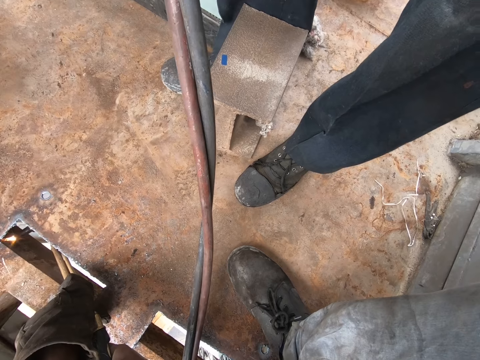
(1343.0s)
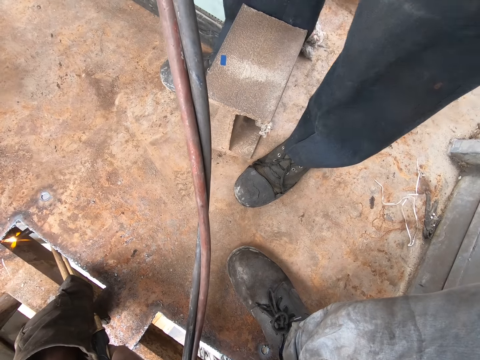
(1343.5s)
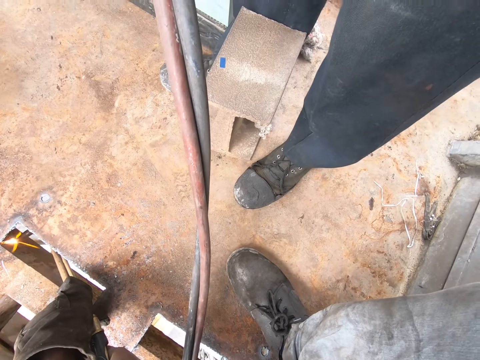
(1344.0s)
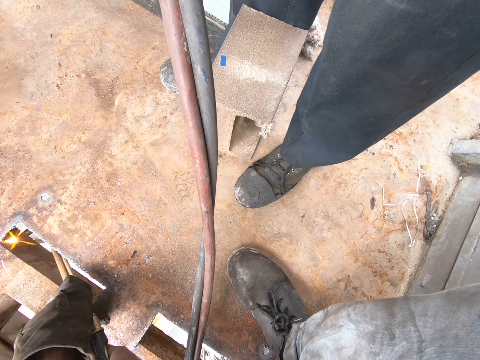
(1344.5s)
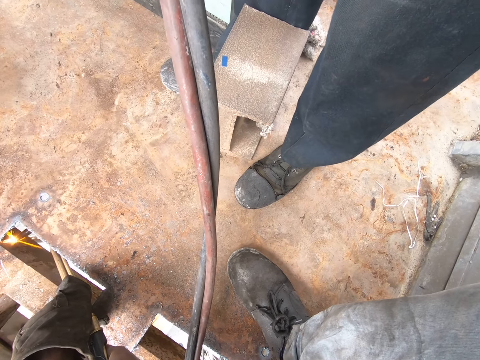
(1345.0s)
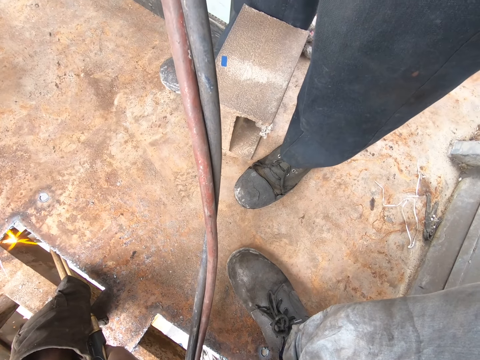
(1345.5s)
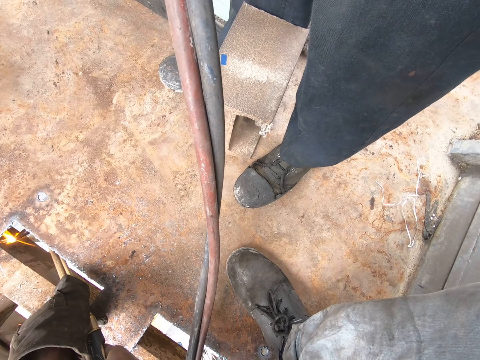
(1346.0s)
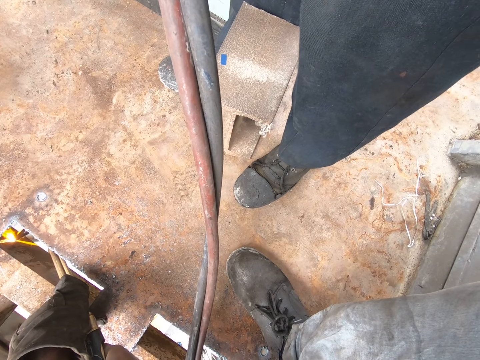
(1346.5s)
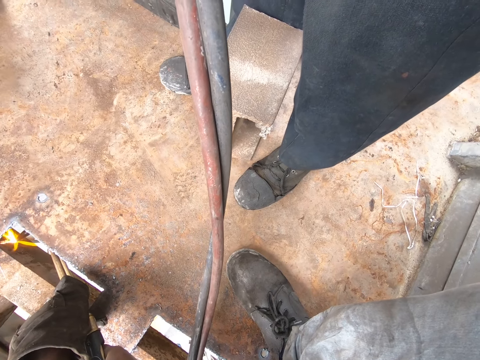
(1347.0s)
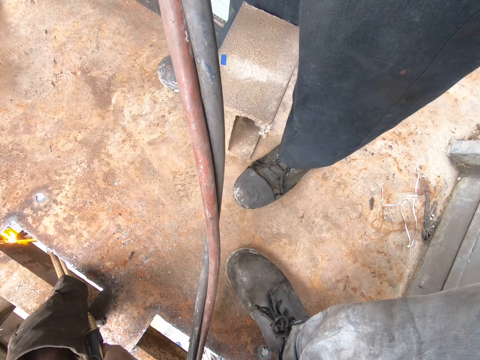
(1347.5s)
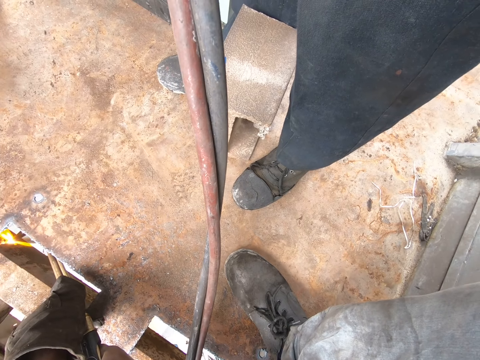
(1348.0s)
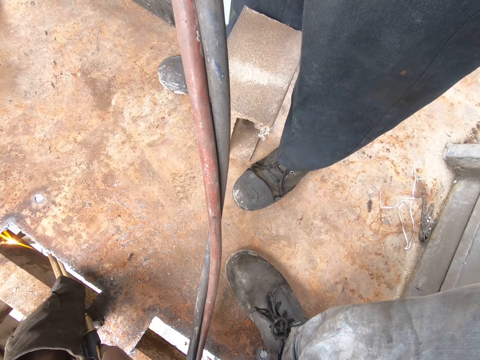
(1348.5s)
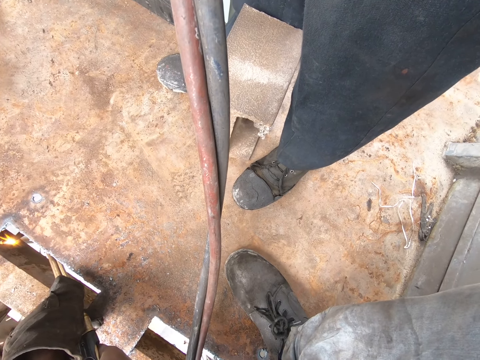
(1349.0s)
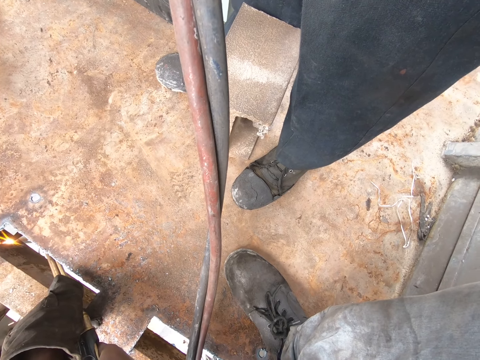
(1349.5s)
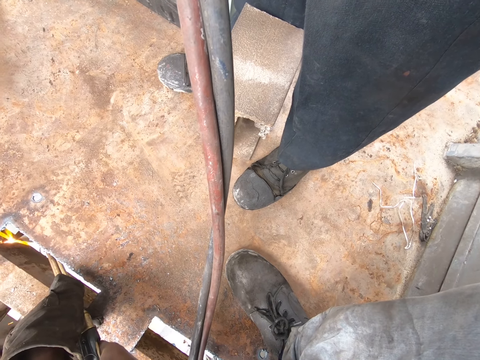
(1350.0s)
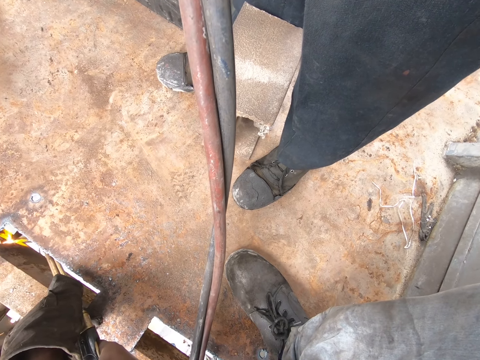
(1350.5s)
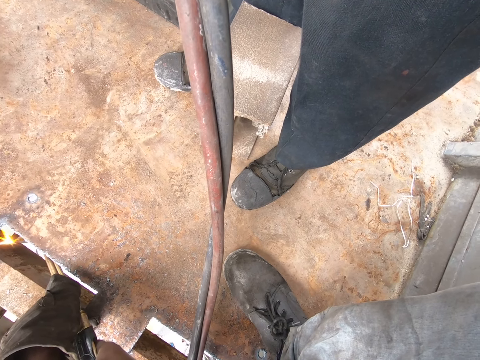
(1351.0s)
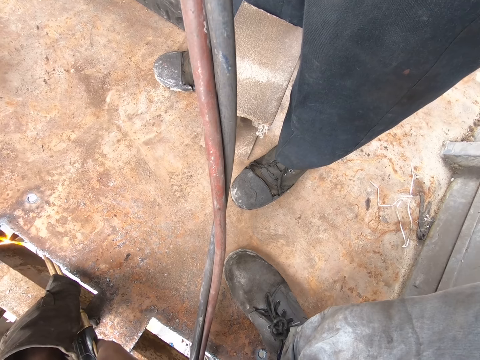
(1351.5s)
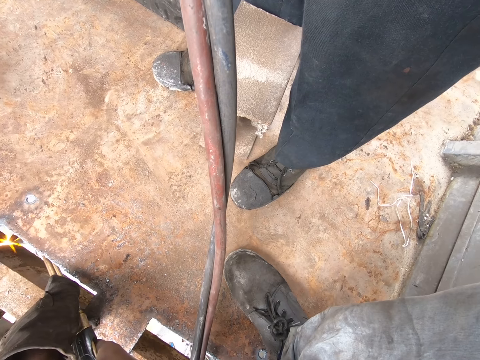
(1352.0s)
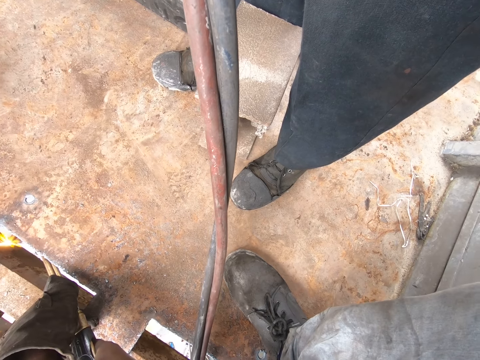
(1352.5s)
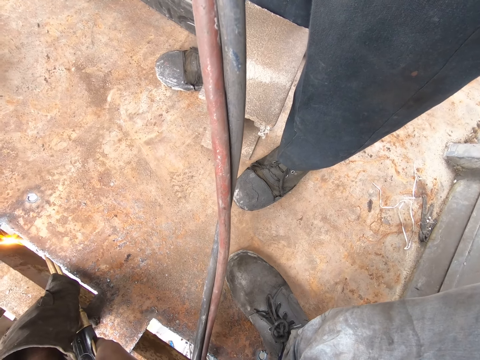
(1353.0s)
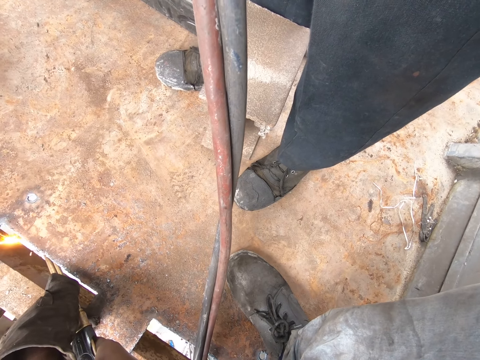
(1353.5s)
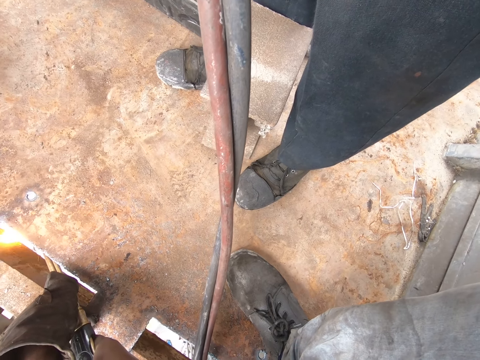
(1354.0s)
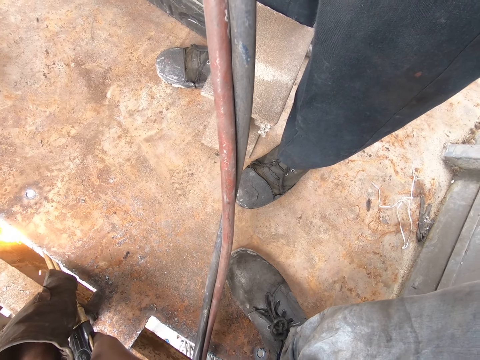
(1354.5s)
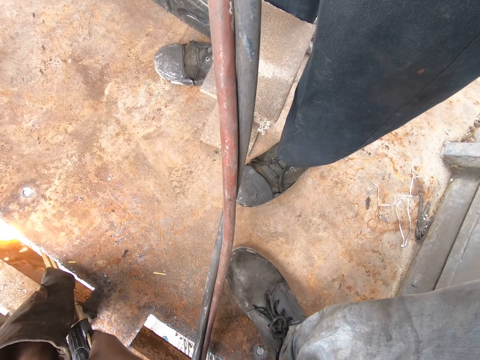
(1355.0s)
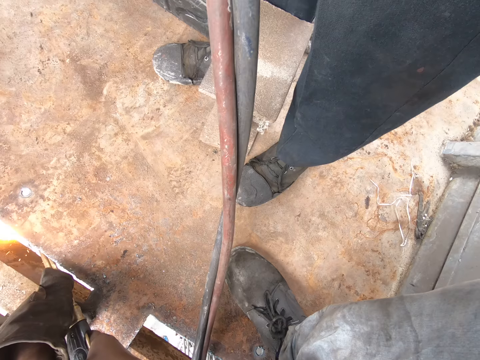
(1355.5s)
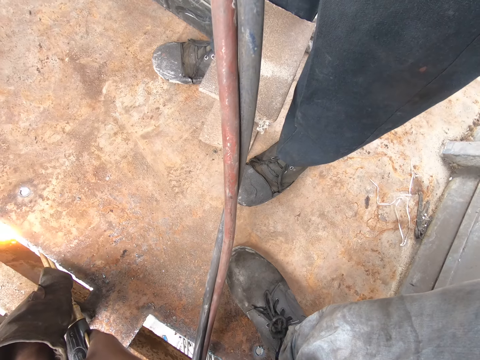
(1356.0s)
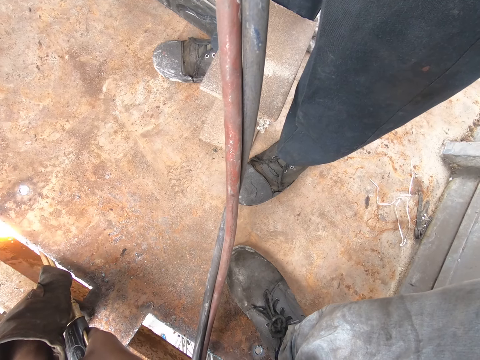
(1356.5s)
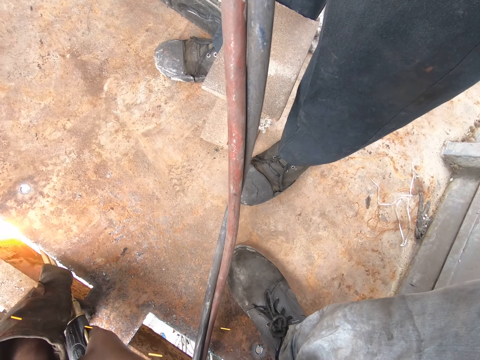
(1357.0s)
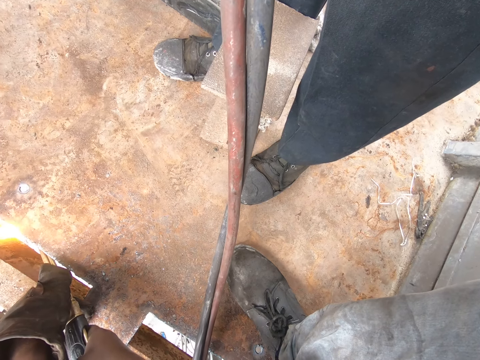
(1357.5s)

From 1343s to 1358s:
A man interacts with another man. The camera wearer welds.

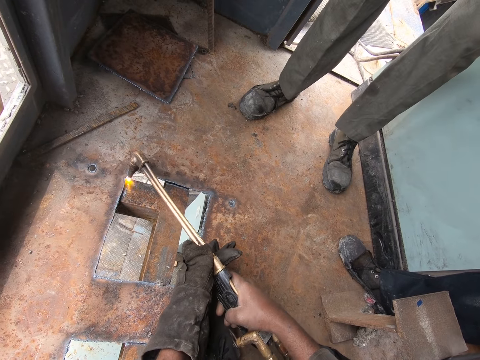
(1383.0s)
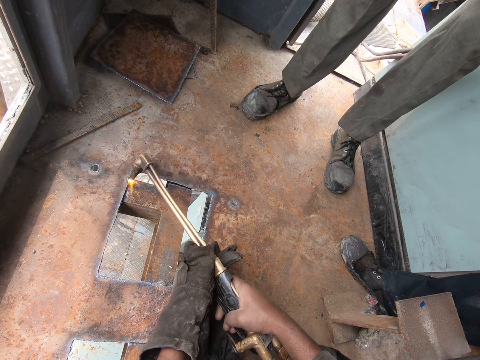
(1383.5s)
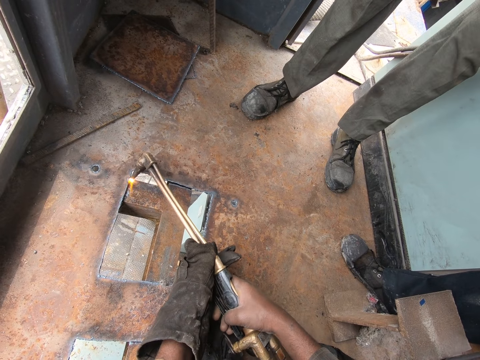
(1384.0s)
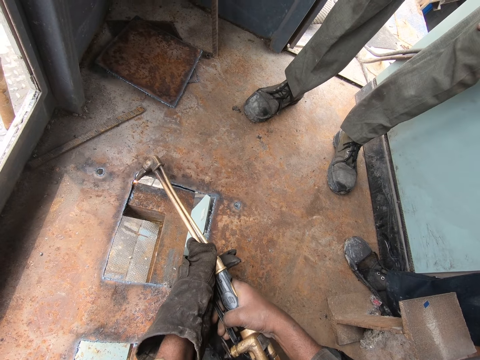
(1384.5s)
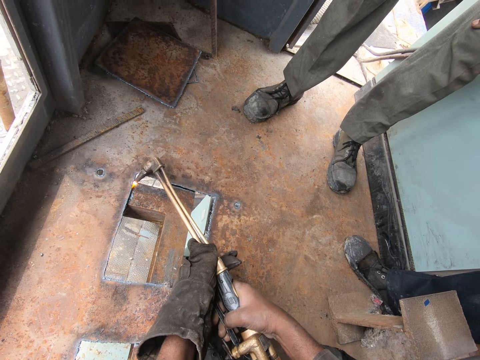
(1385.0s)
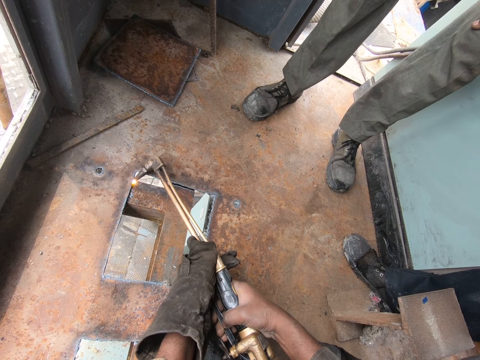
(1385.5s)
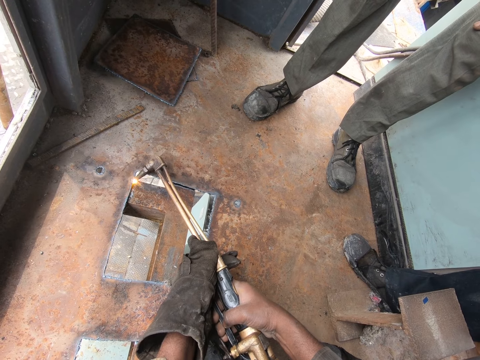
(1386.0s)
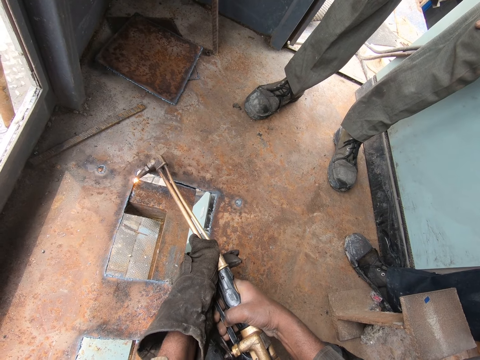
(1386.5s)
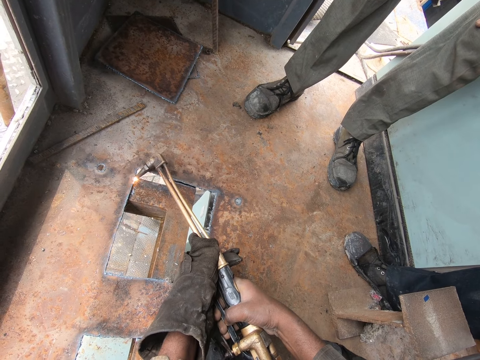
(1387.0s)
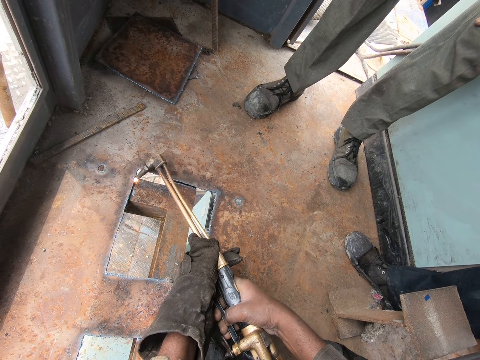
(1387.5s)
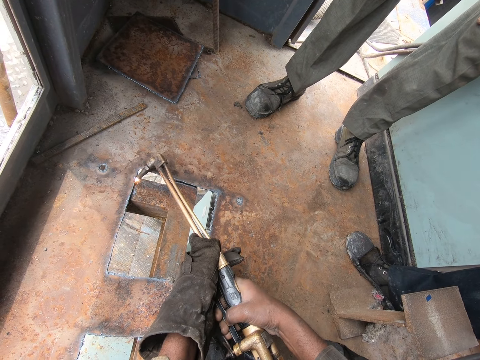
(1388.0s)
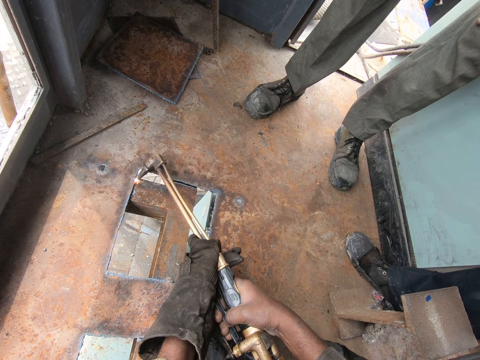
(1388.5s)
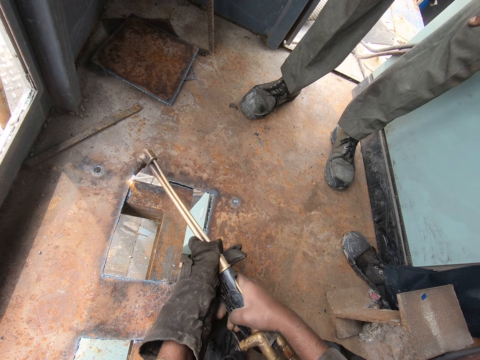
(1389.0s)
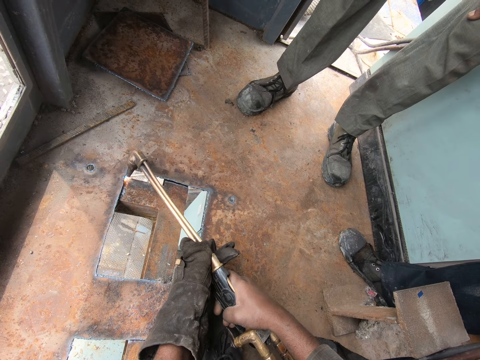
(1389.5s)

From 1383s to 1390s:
A man stands in the room.

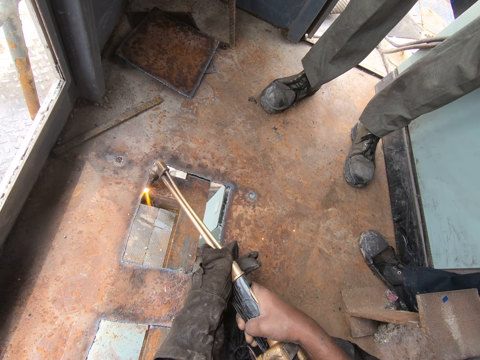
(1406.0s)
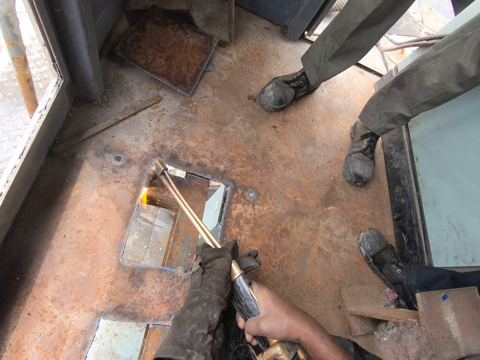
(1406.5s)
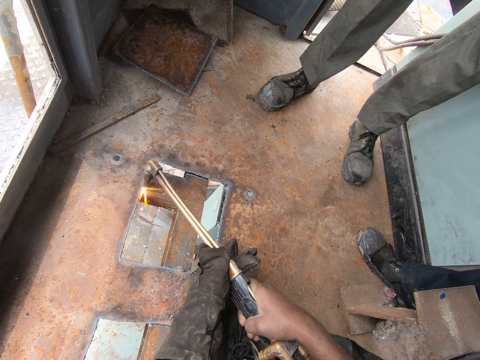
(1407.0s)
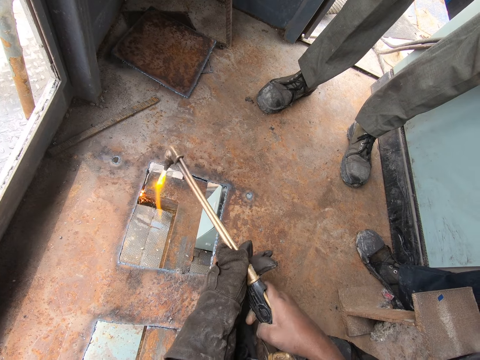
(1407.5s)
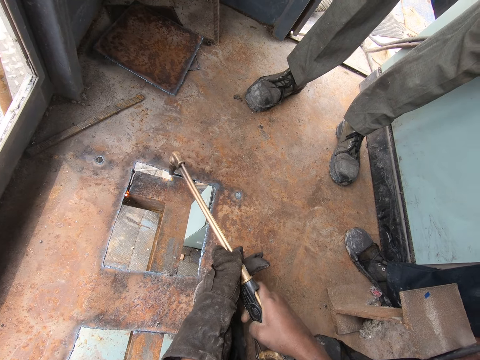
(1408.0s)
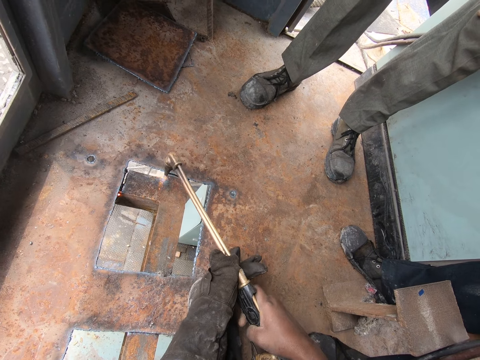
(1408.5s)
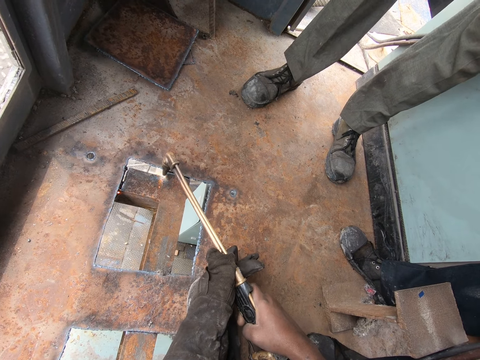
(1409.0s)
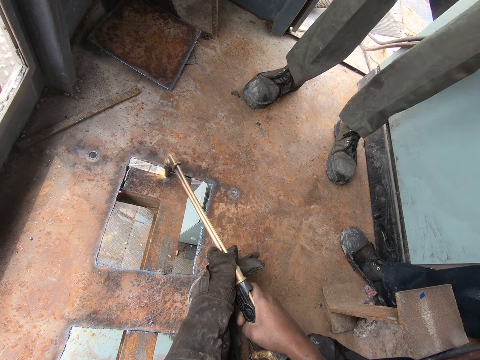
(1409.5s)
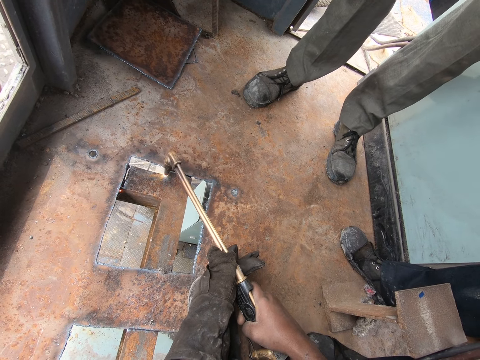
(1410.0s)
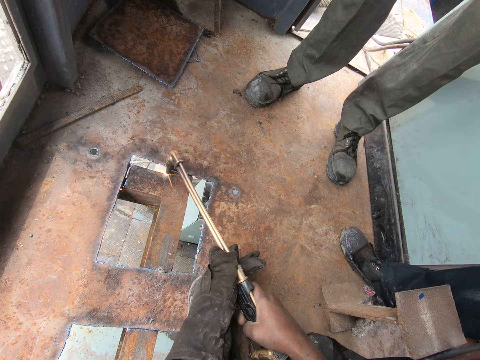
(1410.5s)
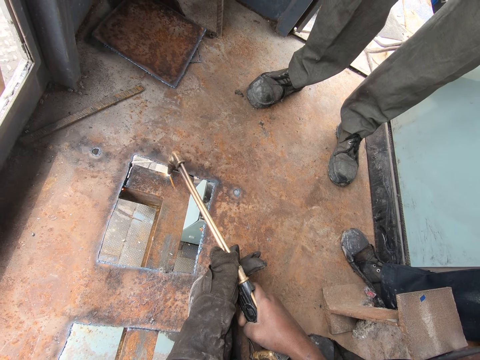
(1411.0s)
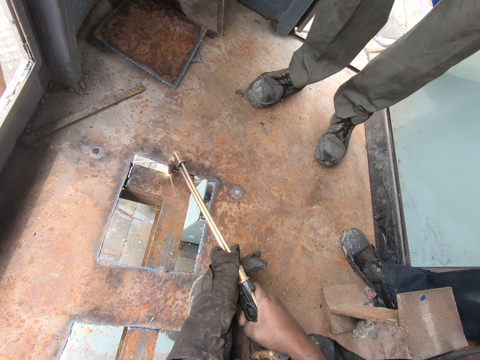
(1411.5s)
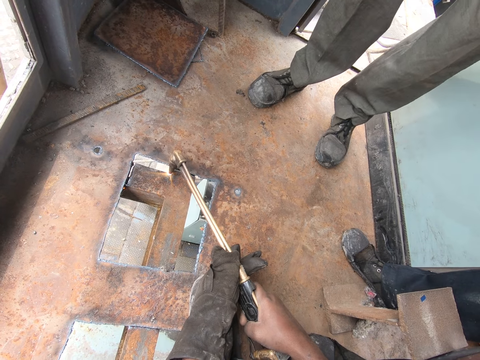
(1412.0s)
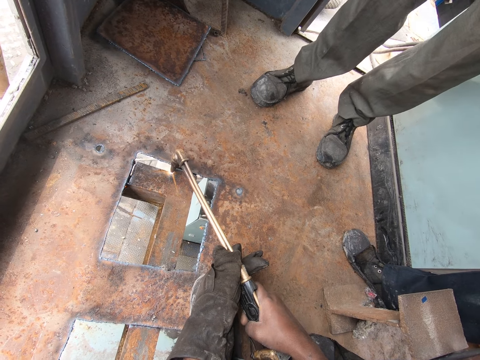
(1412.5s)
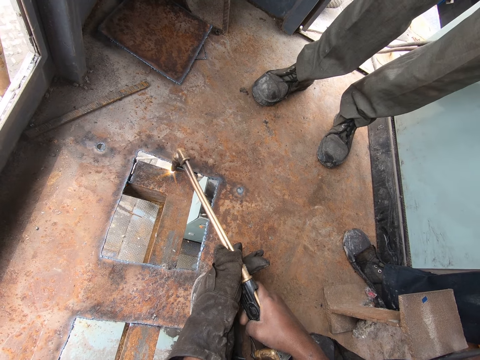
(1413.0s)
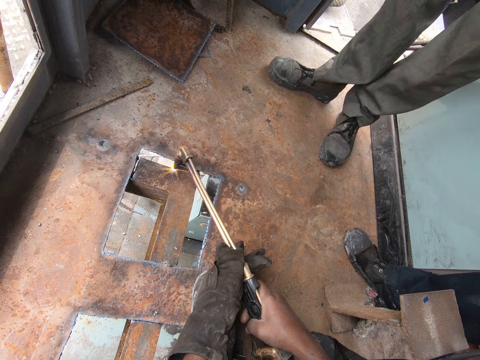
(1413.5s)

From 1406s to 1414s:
The camera wearer lifts the weld gun. They weld a metal with a gas metal arc.
